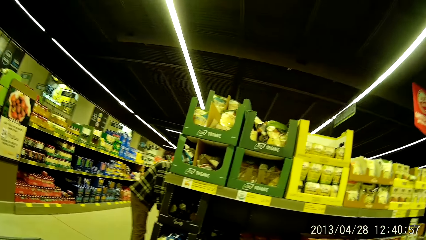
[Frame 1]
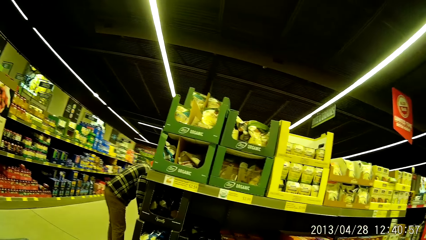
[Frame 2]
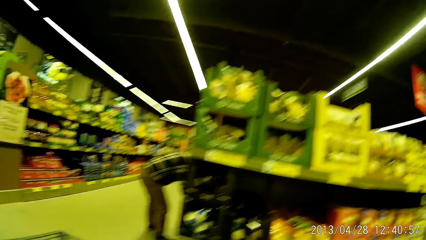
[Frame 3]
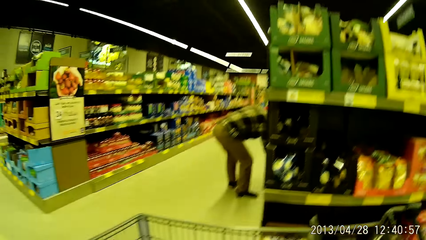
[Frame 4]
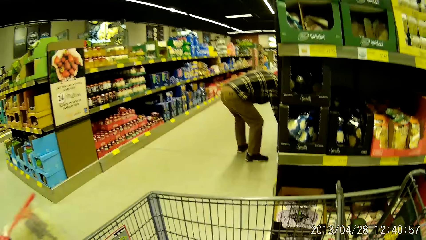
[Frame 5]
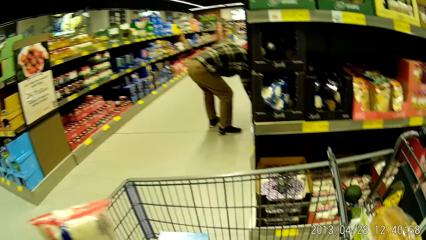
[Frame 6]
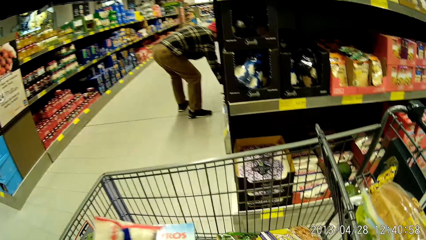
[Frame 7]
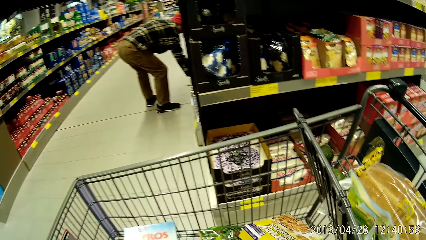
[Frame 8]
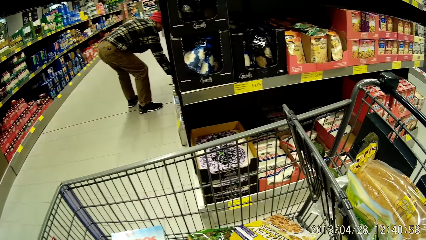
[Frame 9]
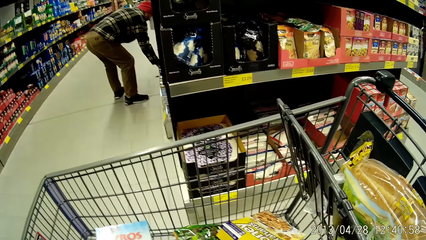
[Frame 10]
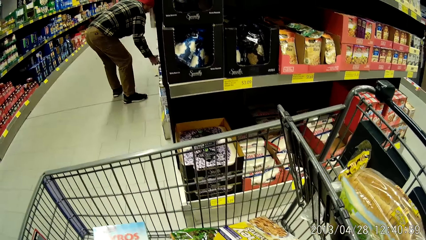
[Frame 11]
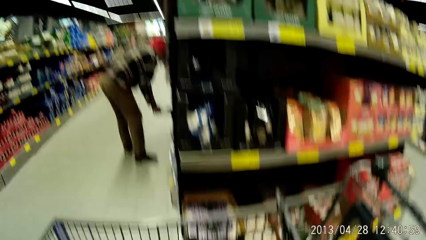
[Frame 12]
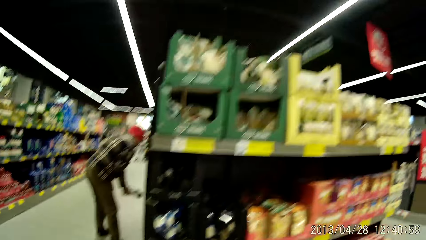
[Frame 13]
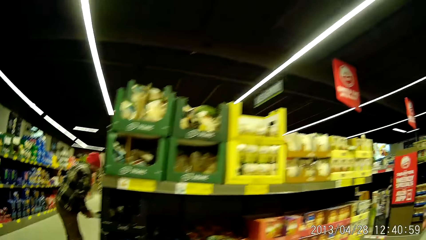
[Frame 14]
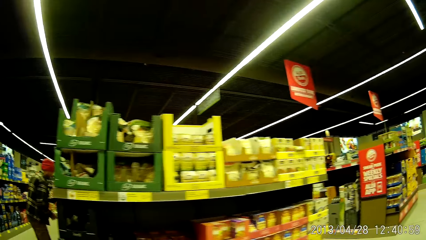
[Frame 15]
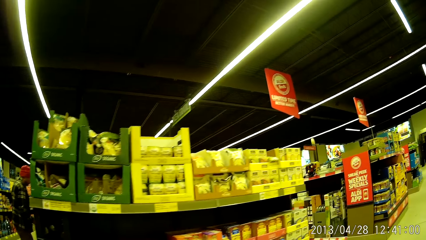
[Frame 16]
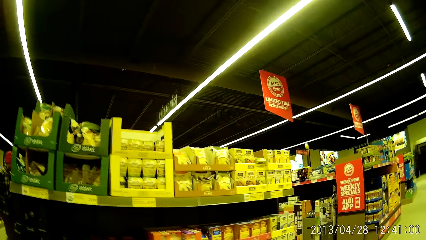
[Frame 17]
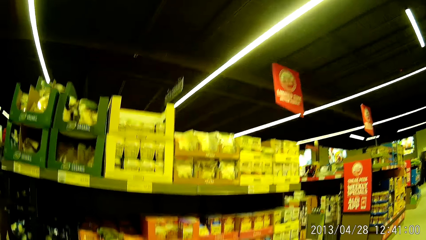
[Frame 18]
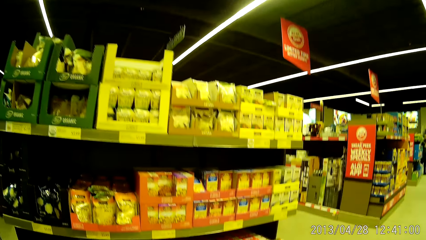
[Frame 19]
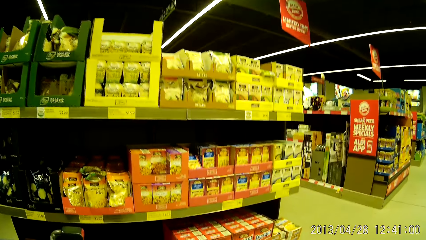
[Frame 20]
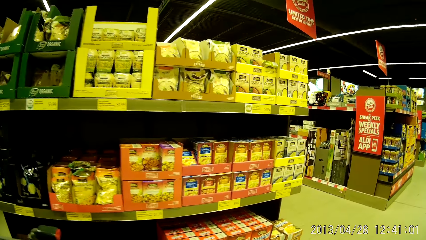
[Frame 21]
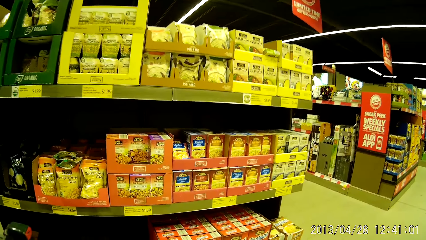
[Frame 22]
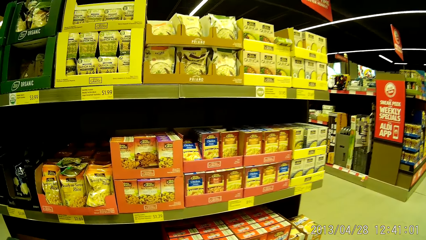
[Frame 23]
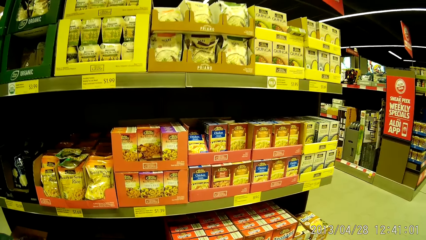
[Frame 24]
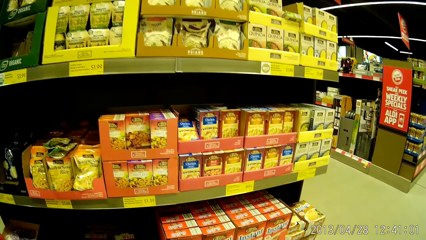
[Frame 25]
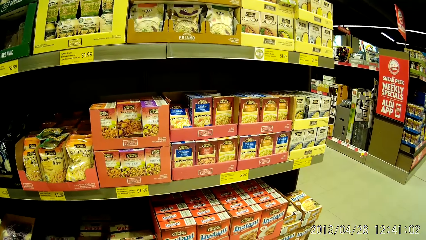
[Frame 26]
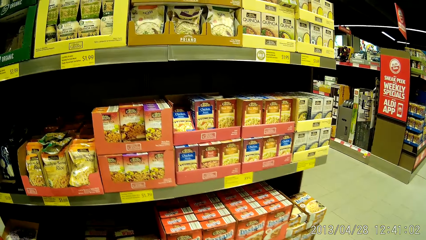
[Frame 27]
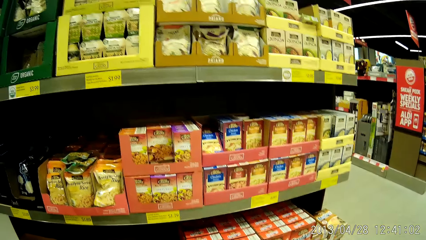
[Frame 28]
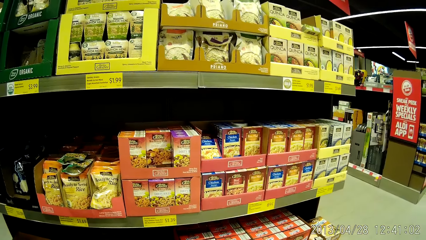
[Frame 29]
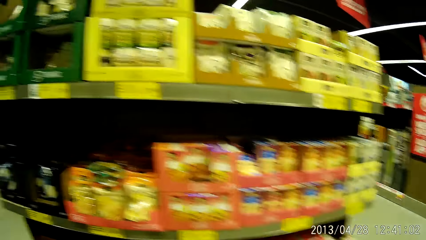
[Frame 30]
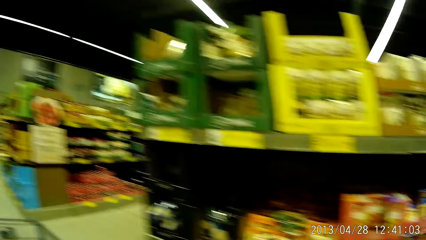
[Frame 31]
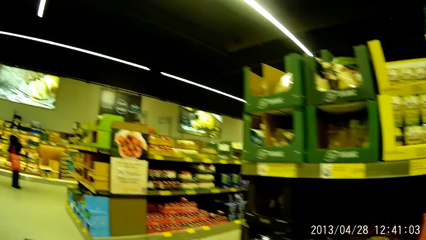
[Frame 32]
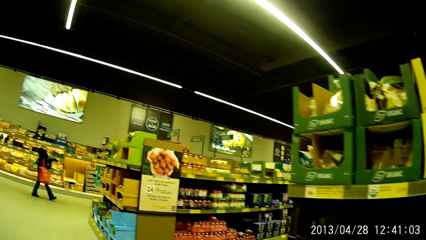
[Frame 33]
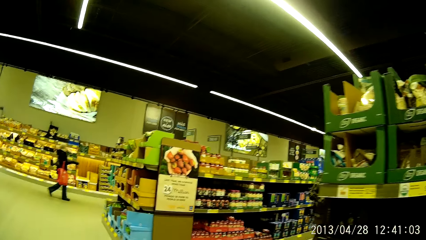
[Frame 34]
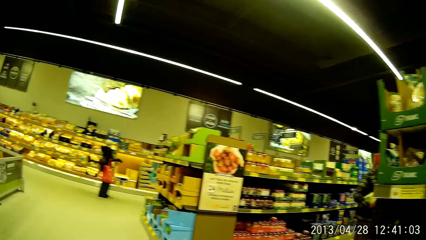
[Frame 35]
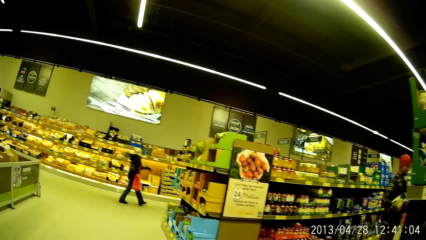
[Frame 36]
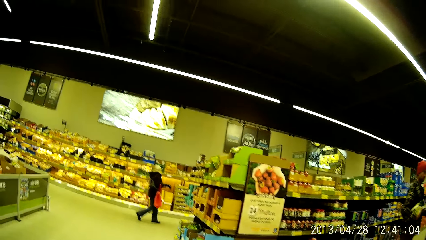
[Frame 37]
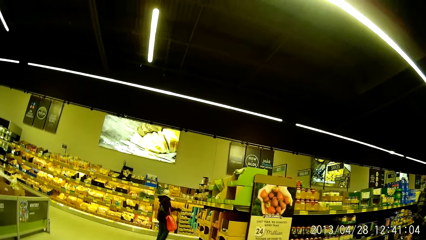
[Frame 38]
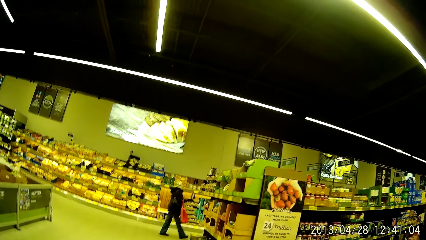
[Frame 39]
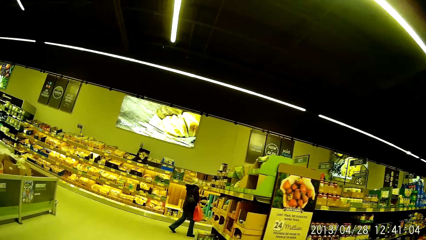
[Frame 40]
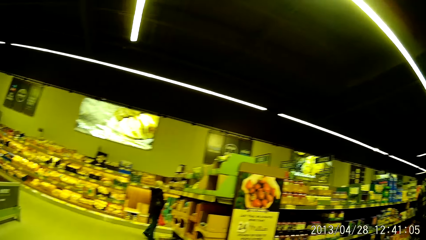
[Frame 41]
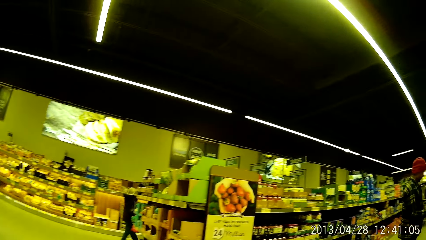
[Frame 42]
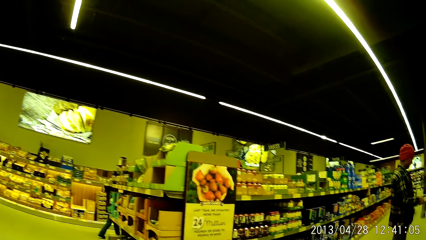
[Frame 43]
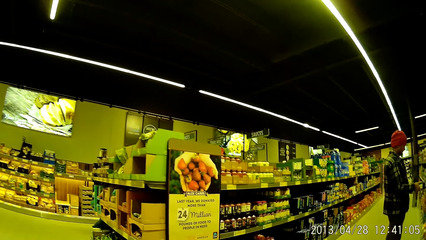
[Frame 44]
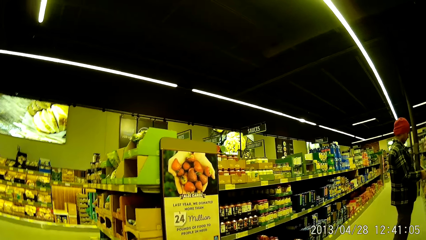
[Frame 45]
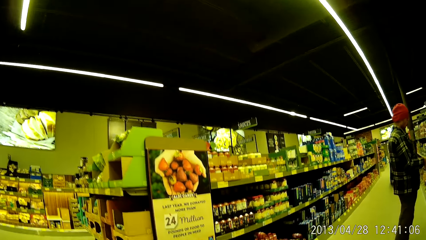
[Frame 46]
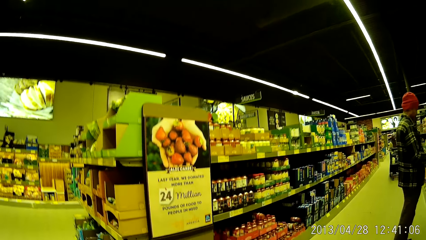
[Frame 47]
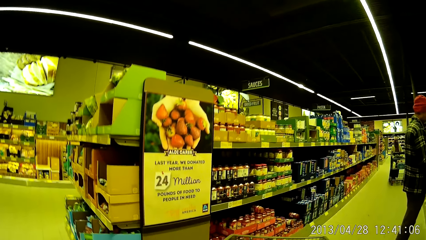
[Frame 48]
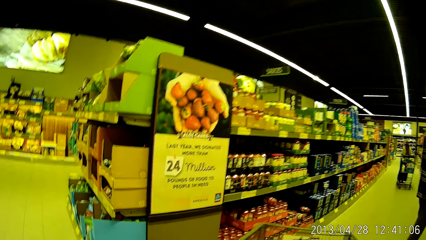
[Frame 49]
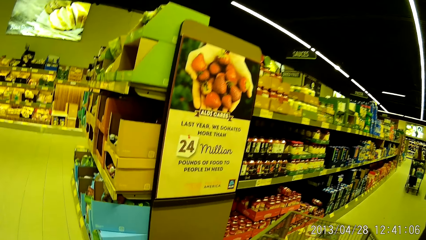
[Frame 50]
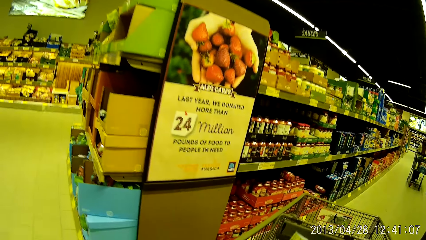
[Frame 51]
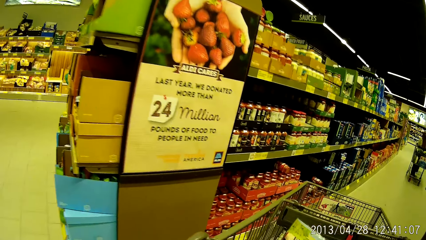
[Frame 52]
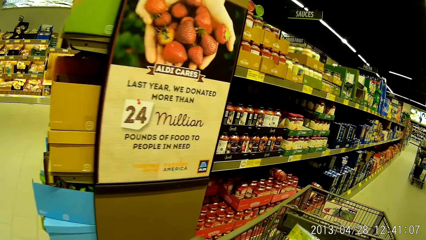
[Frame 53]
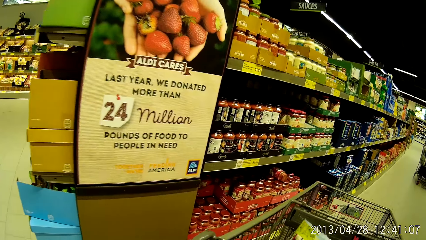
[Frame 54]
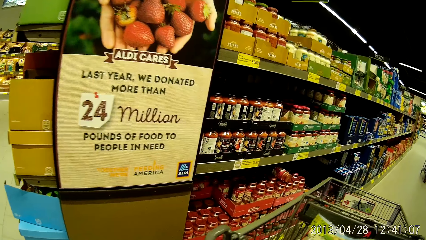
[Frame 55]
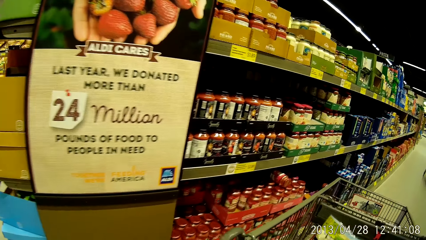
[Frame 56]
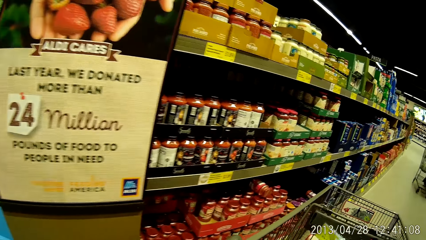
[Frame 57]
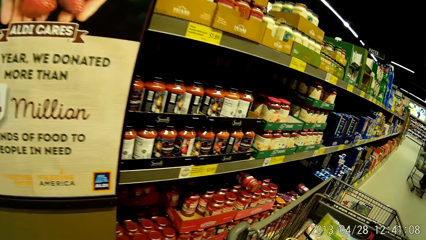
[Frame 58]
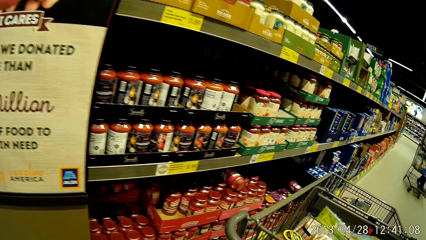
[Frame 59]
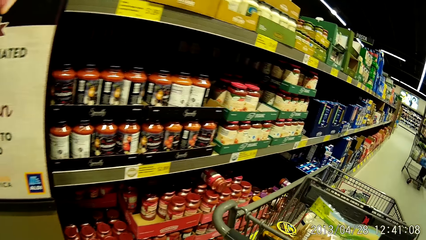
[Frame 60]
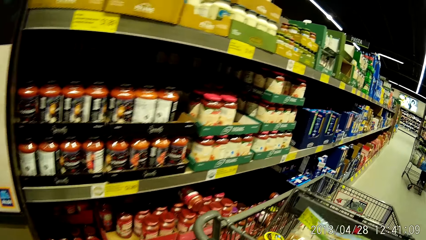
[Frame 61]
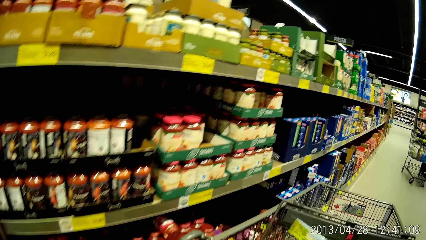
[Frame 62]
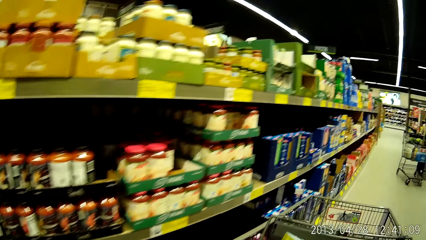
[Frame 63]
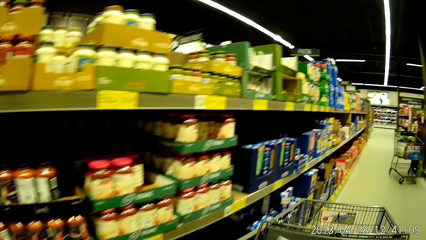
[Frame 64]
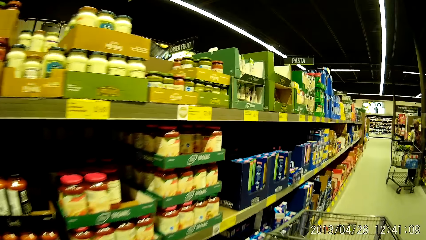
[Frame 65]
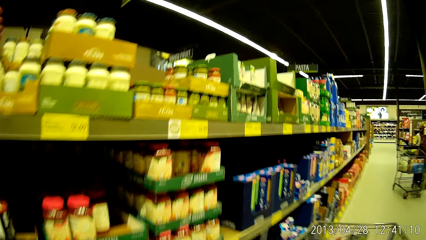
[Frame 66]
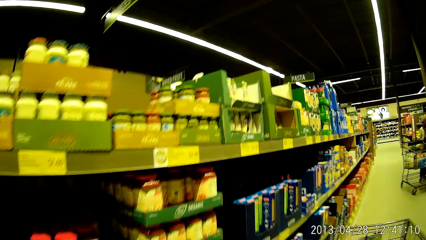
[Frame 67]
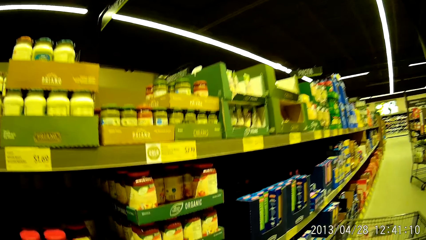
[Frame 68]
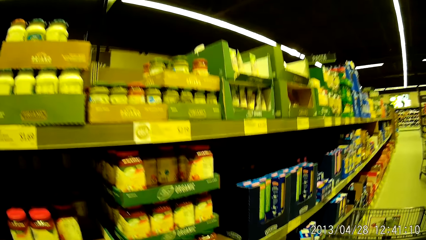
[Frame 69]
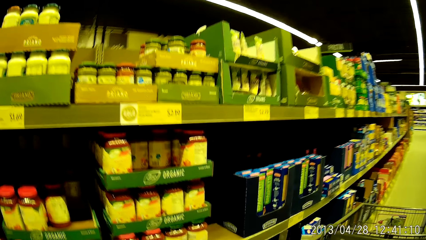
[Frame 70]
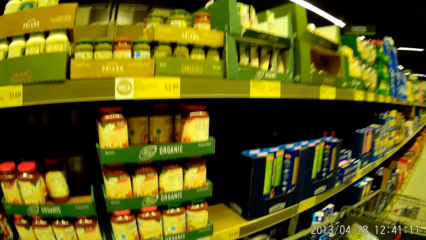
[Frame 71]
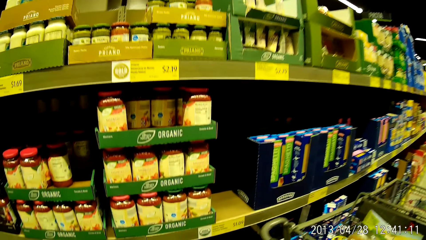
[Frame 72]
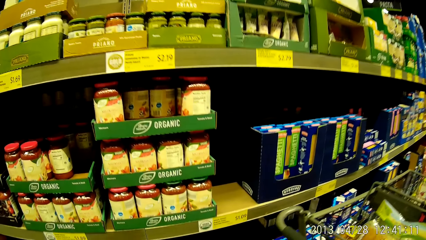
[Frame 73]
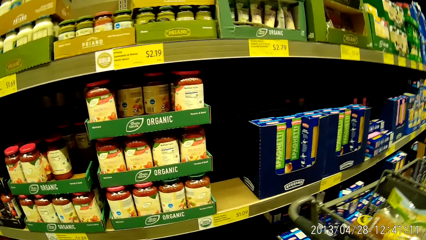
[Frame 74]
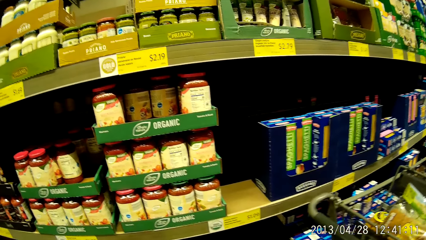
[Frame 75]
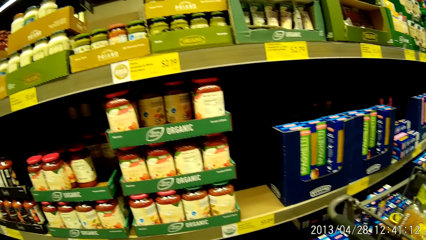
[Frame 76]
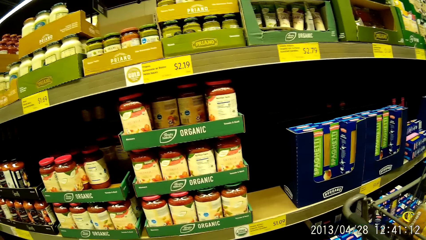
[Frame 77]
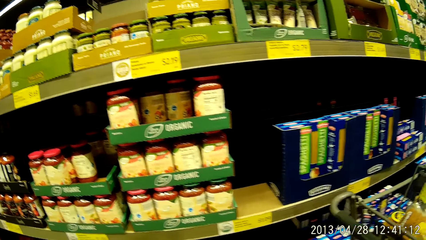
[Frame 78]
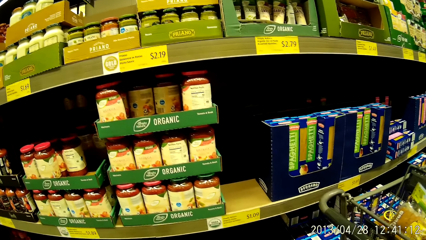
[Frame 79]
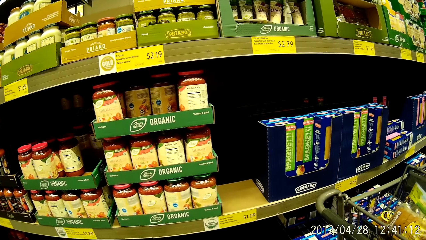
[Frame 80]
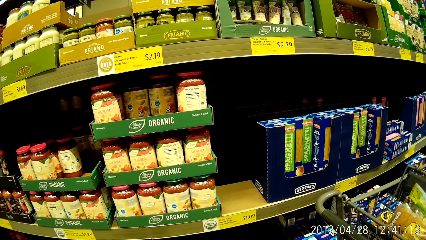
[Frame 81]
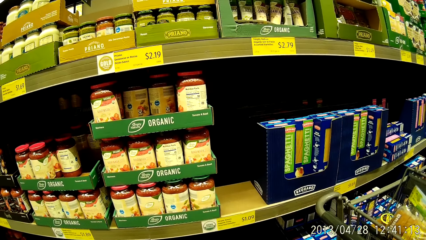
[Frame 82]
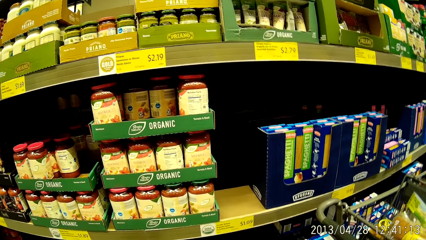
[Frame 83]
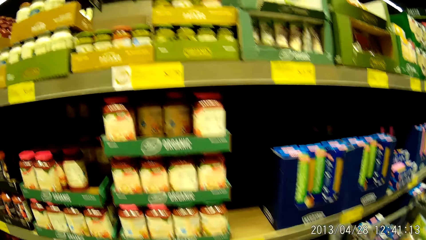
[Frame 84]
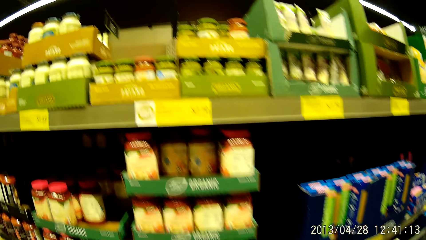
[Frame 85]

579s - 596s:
The camera wearer walks around the supermarket. She drops a pack of grains into the shopping cart or trolley with her left hand. She walks toward the shelves. She looks at the shelves. She walks around the supermarket. She walks around the supermarket pushing the trolley.
